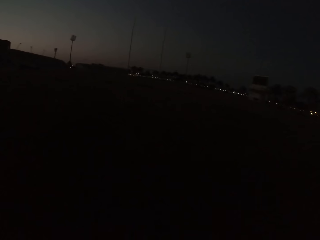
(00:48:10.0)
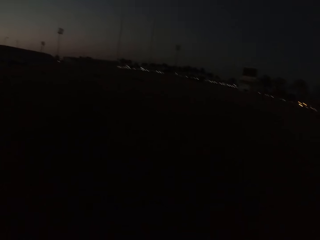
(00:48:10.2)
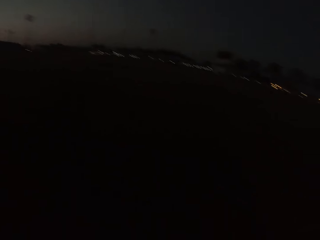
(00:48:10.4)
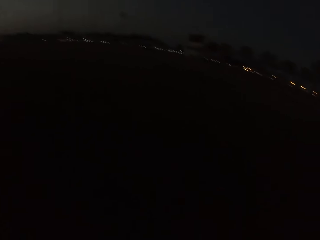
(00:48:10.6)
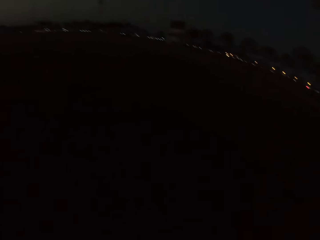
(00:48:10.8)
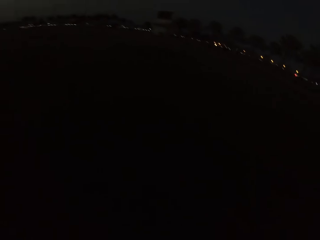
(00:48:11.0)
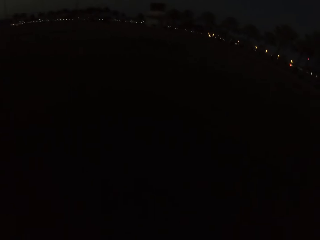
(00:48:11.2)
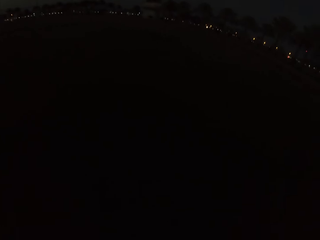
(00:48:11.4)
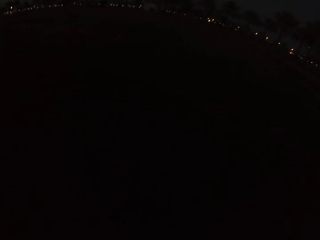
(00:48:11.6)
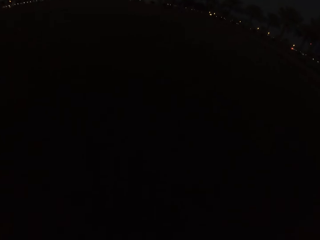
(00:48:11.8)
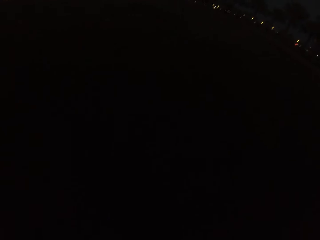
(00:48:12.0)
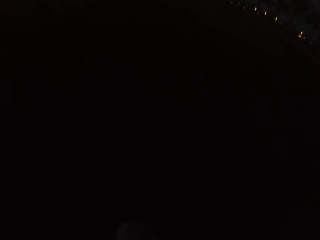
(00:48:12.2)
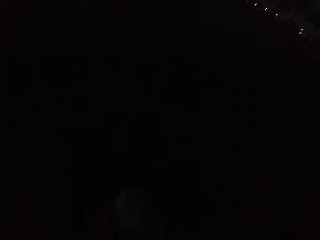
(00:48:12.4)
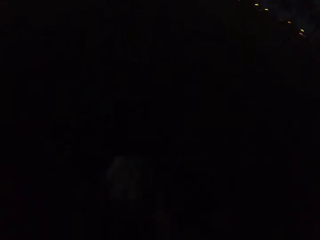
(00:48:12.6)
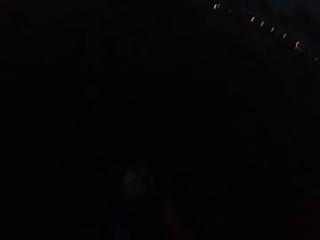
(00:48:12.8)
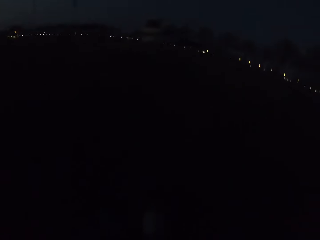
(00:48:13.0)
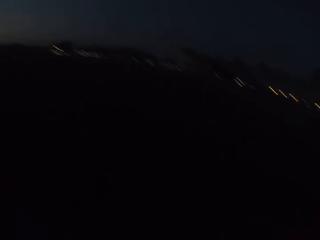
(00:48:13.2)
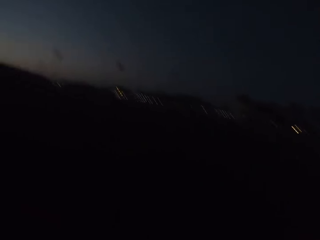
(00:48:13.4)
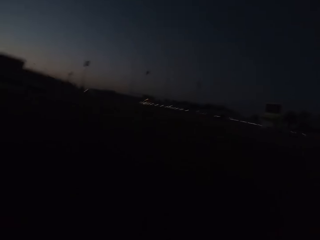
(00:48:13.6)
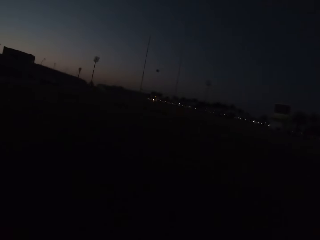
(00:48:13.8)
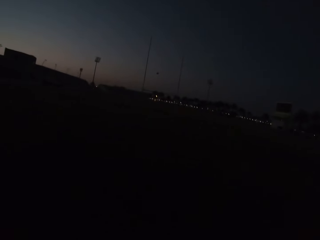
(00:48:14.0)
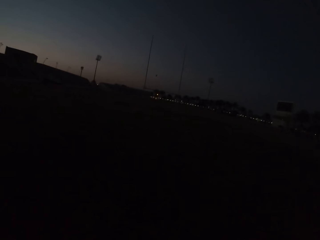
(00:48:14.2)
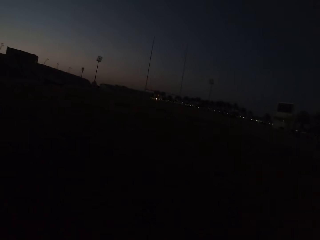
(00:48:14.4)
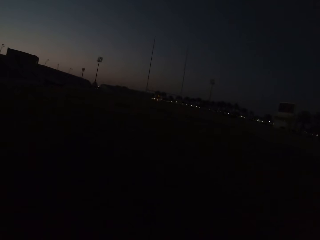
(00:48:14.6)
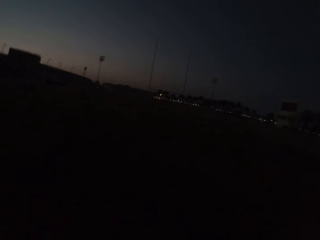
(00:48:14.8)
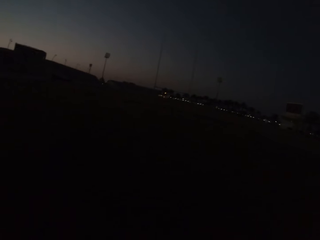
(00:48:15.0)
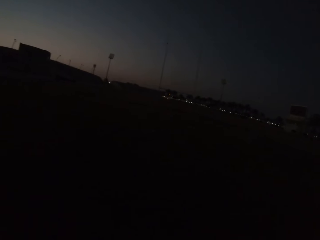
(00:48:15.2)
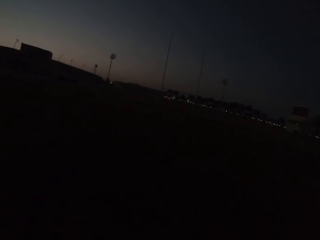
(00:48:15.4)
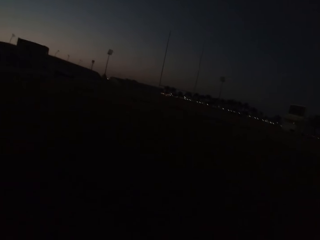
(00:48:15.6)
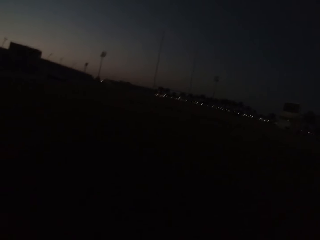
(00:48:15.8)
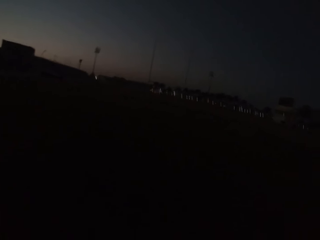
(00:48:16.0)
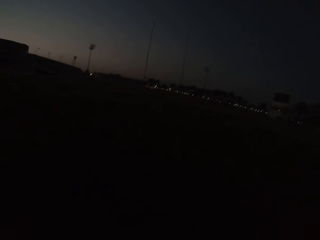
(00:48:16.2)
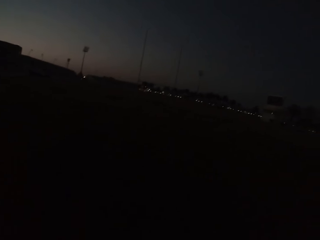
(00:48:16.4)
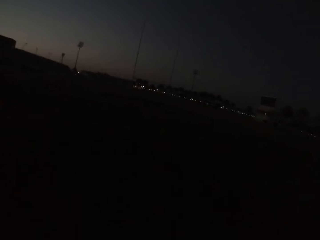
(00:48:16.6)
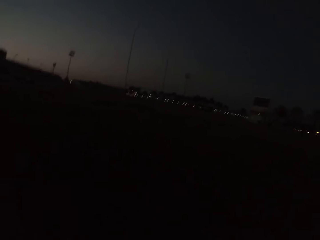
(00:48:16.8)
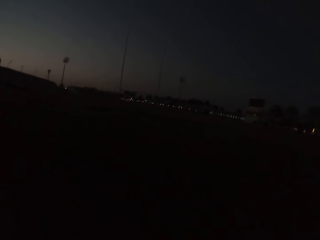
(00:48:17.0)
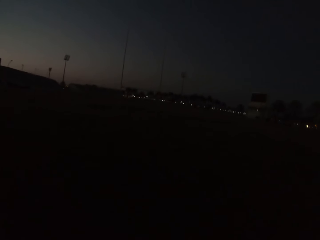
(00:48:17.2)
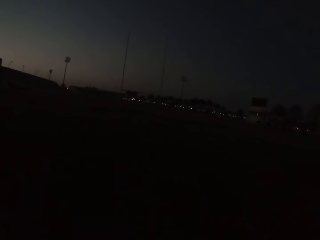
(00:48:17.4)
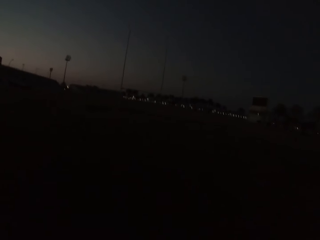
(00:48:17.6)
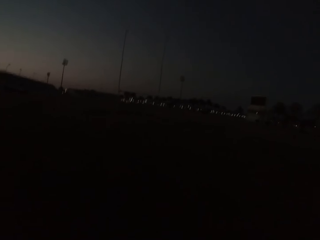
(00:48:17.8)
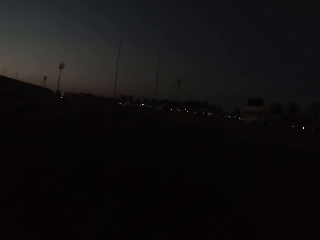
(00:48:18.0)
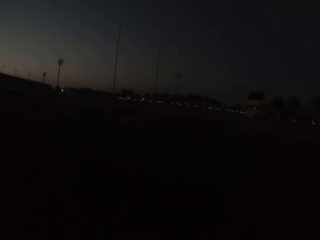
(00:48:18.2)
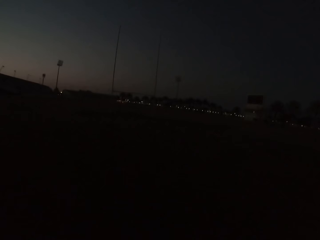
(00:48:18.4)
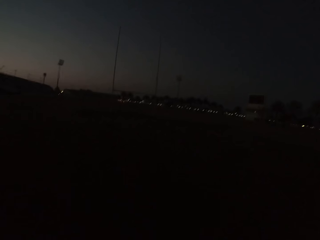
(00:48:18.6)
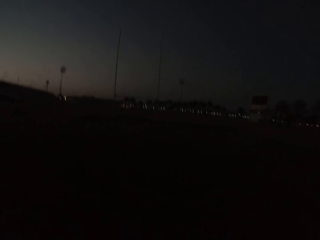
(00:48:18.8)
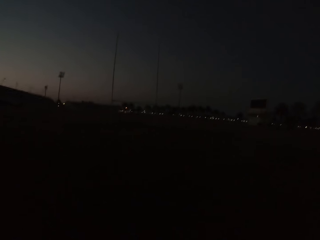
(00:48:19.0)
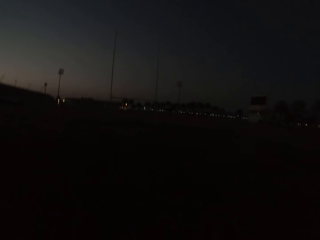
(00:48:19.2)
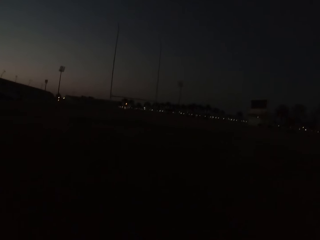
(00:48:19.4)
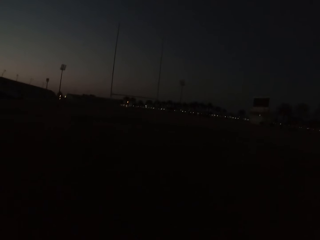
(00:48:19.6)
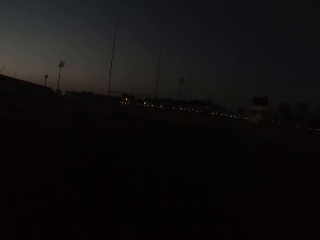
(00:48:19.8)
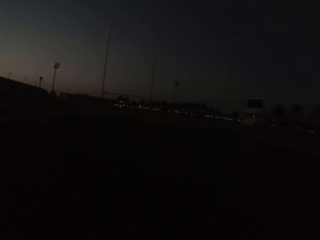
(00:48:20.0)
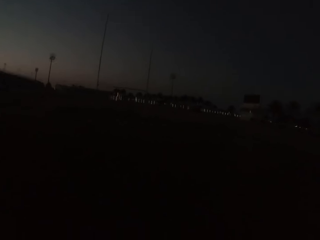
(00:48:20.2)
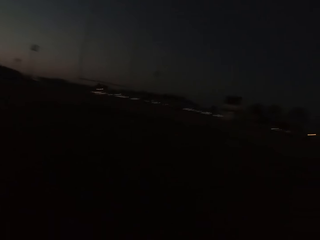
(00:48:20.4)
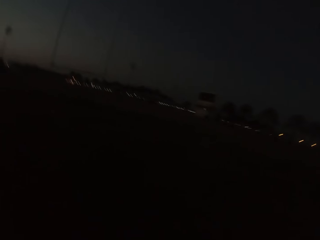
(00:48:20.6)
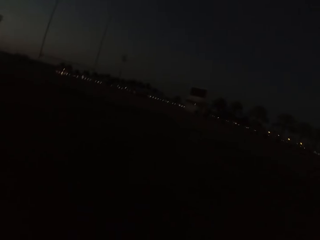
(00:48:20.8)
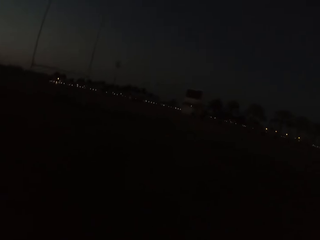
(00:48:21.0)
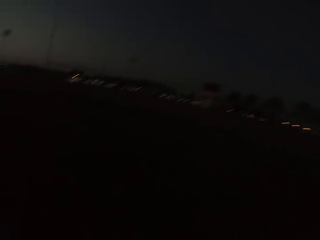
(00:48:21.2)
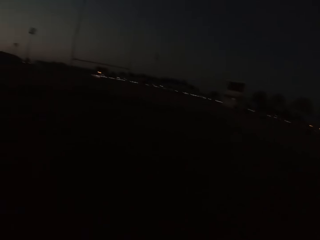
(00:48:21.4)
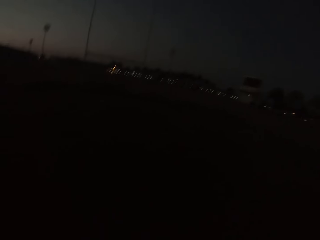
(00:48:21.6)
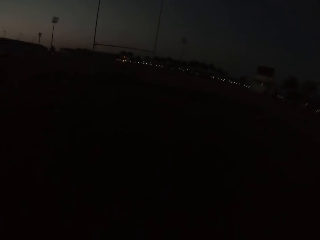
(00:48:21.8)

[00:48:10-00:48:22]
The camera wearer kicks a football. They walk around.

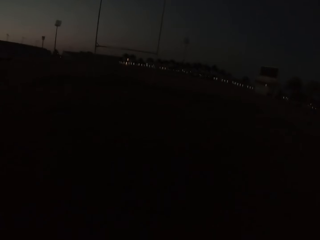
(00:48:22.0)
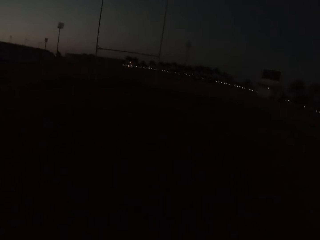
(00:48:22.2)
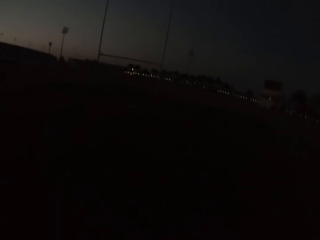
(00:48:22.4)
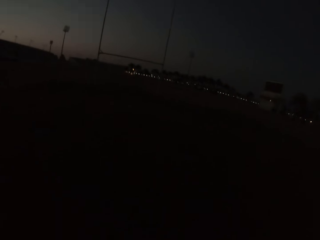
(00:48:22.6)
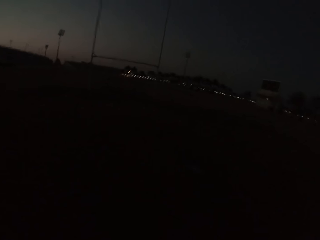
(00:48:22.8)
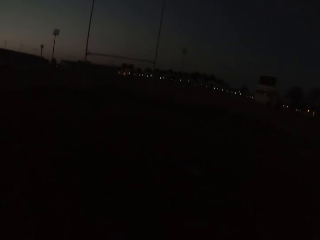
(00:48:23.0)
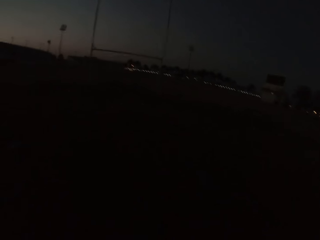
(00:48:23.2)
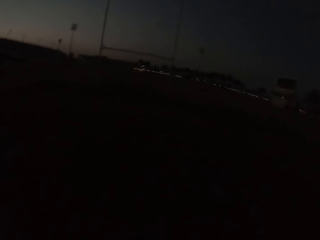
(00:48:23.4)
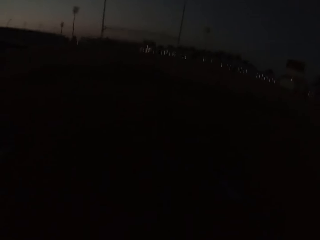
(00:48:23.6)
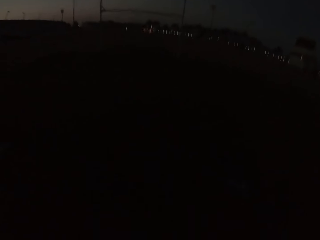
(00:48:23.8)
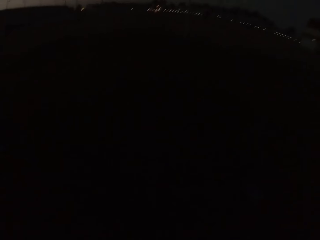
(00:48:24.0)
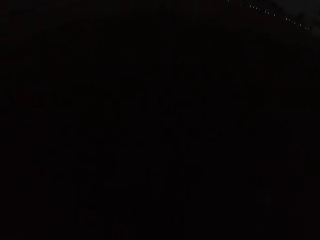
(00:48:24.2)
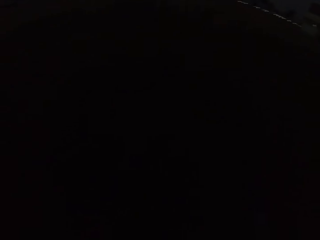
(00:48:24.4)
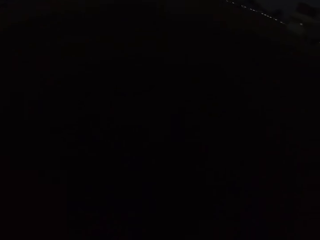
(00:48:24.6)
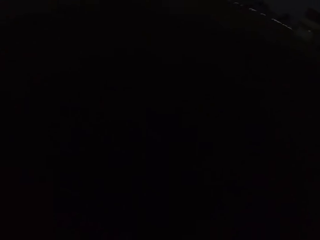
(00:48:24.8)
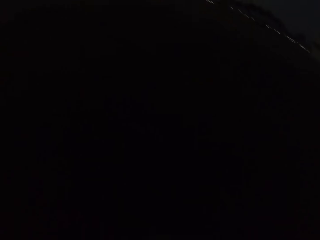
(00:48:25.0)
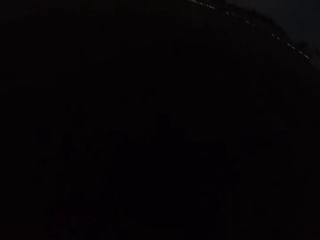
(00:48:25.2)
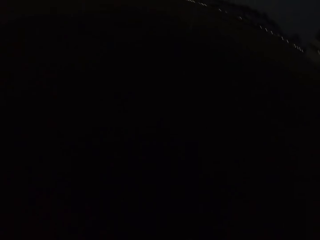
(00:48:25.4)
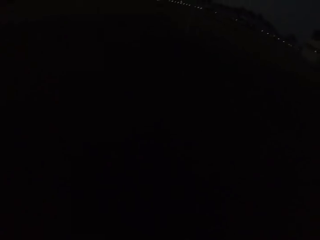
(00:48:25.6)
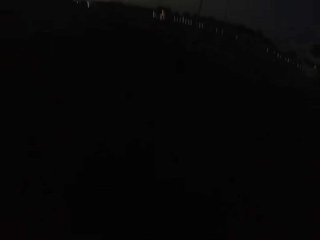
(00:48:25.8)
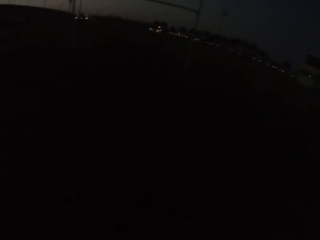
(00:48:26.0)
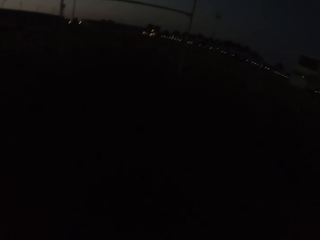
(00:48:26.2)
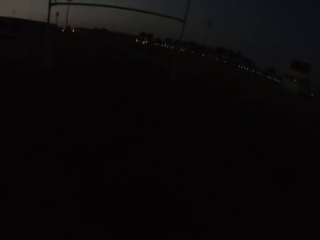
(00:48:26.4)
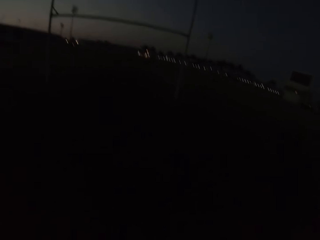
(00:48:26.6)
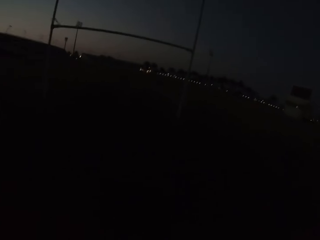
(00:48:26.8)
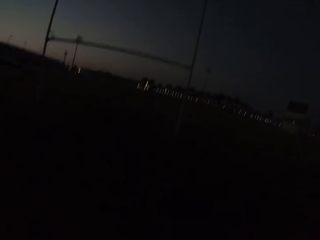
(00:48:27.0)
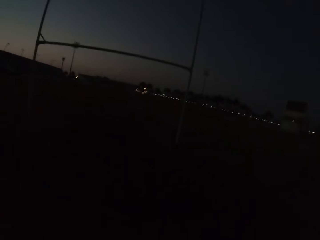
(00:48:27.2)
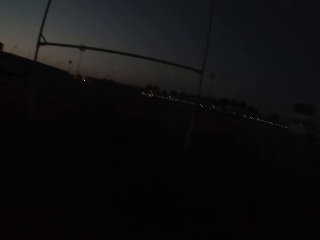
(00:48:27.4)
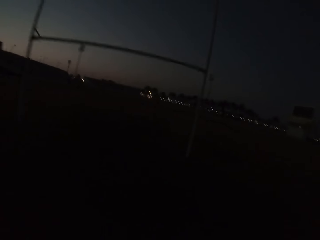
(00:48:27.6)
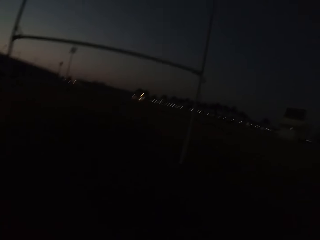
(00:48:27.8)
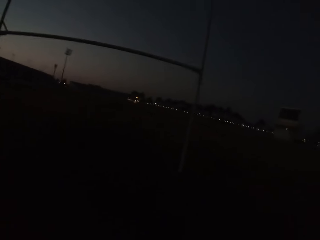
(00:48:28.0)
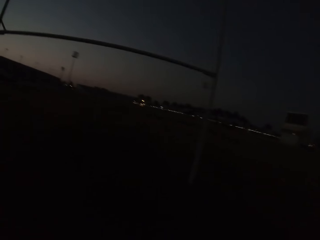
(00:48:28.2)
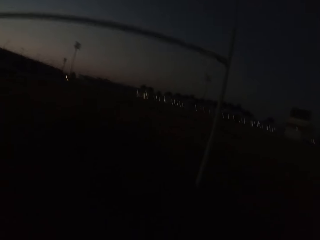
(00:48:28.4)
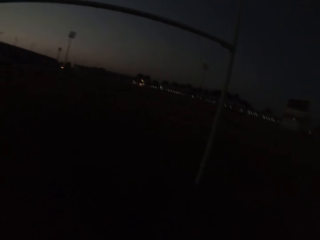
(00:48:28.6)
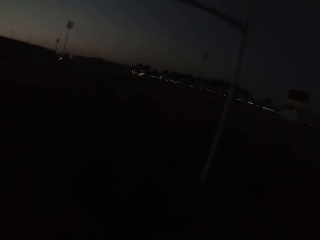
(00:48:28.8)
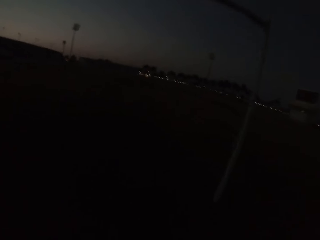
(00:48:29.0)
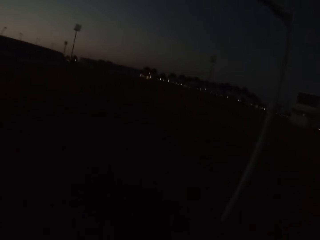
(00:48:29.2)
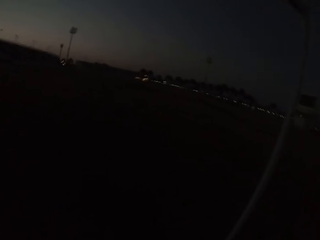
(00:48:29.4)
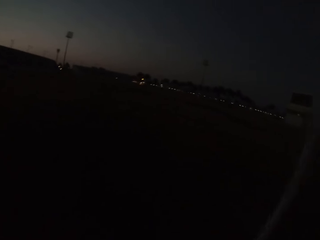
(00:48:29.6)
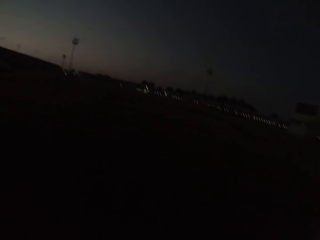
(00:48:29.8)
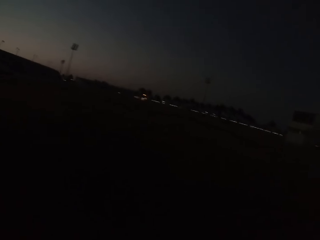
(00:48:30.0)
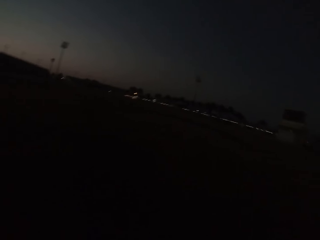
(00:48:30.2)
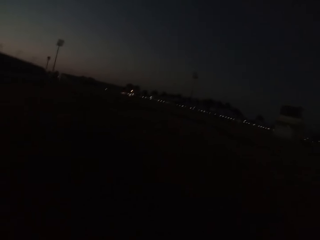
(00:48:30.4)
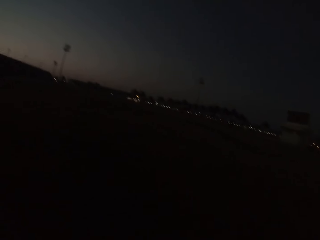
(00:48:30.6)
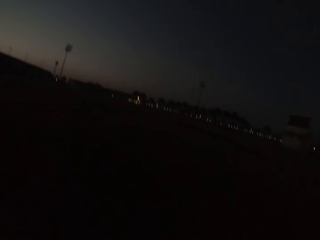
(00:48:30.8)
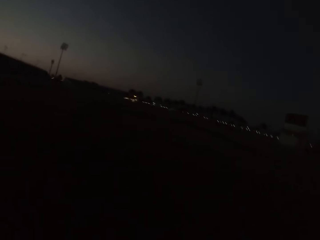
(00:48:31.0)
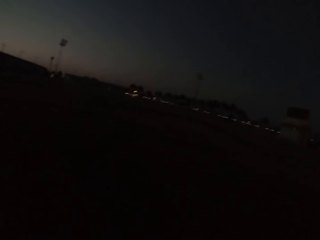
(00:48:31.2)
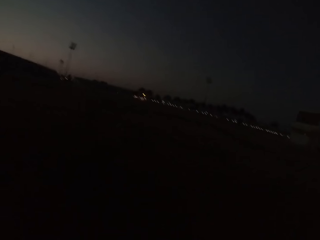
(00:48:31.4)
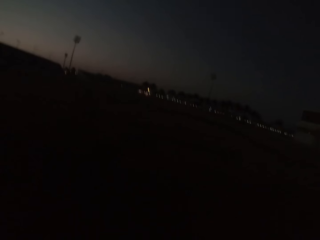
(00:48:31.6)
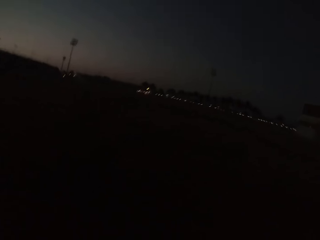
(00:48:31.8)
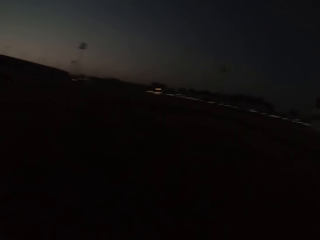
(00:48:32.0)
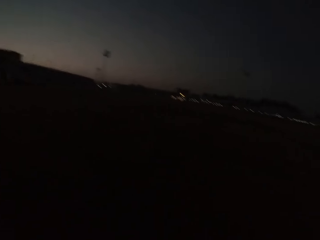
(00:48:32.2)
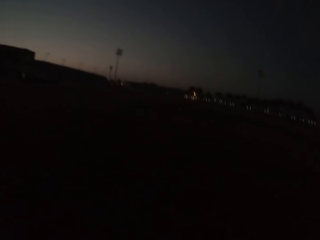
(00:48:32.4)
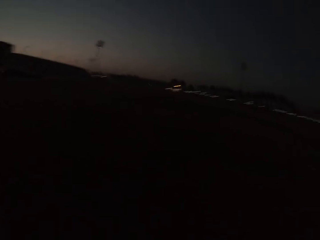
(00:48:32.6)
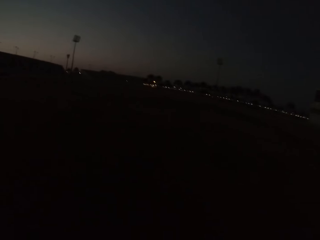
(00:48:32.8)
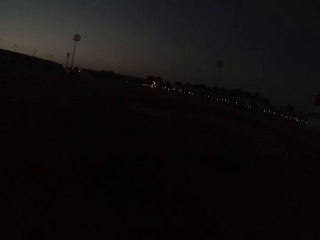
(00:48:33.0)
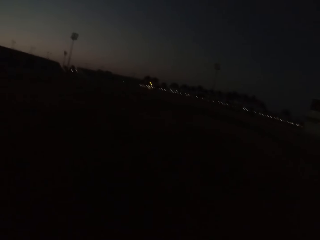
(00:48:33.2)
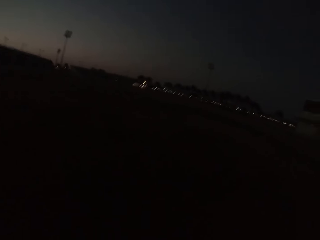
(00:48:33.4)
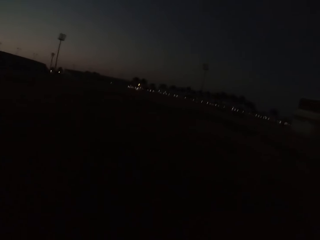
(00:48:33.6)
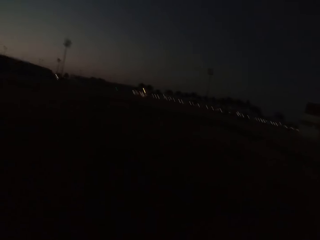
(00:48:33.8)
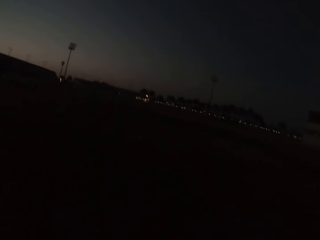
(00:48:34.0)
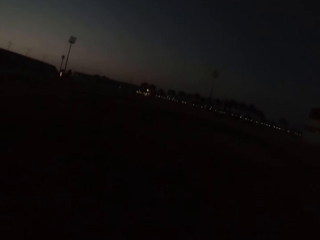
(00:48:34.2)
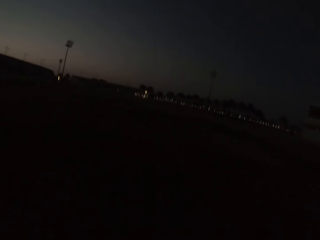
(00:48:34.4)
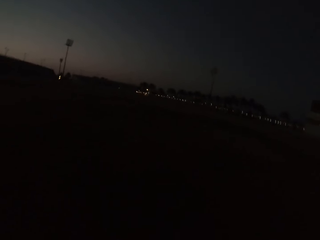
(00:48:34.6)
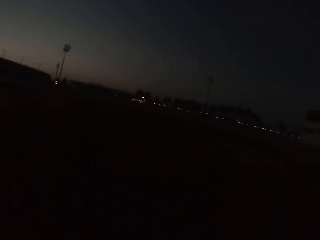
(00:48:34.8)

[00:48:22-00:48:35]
The camera wearer picks up a football. They walk around.
